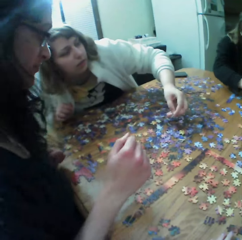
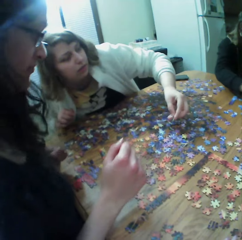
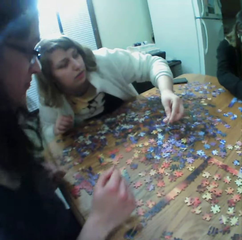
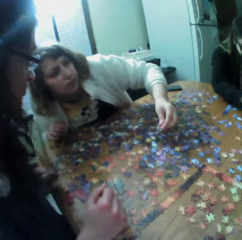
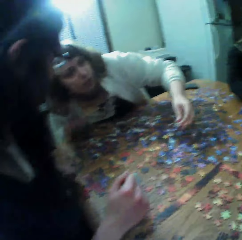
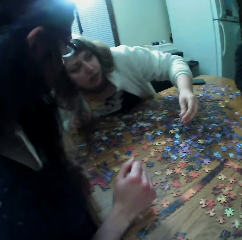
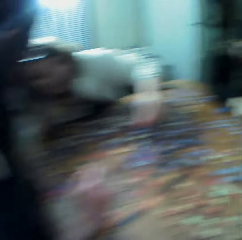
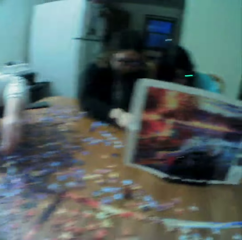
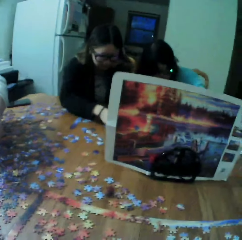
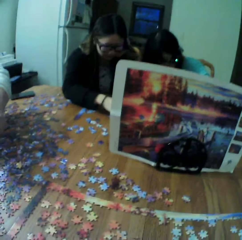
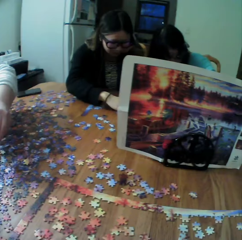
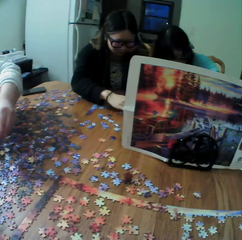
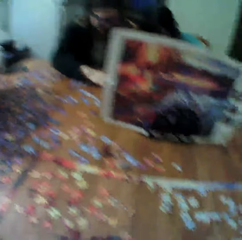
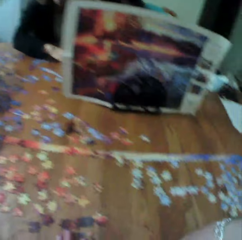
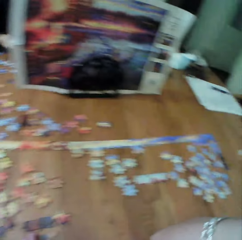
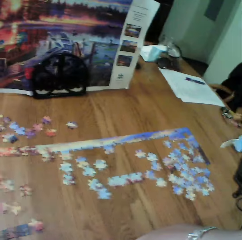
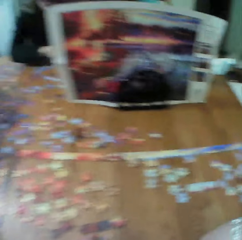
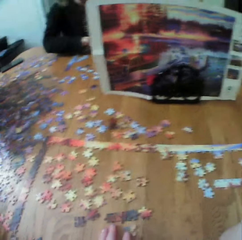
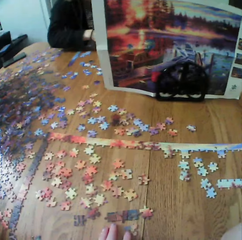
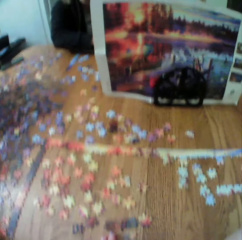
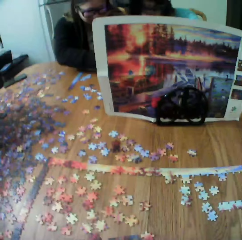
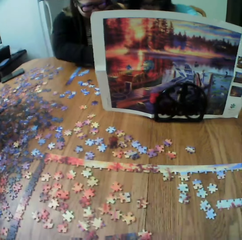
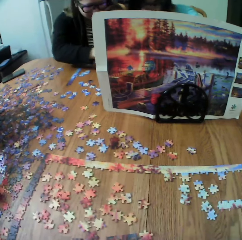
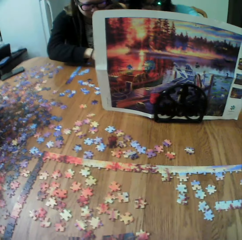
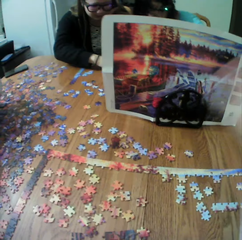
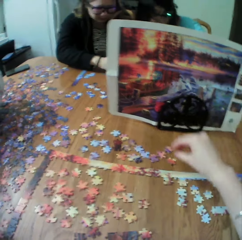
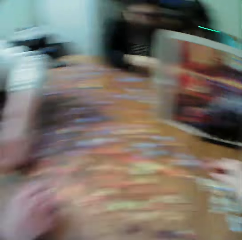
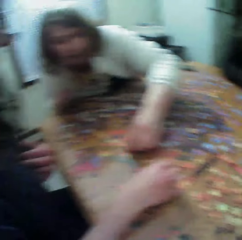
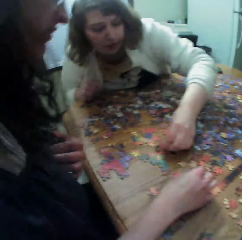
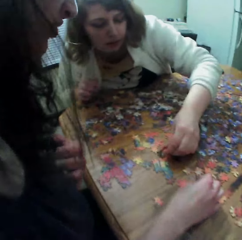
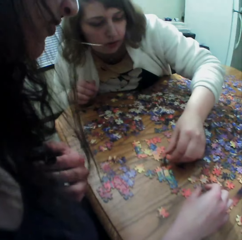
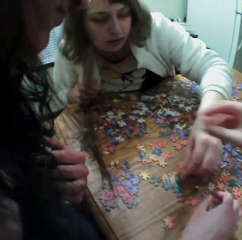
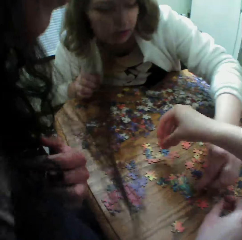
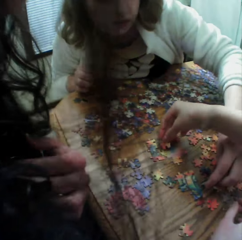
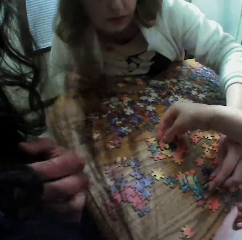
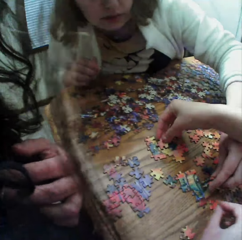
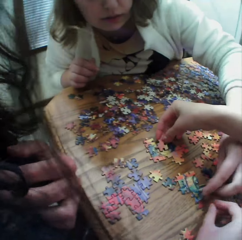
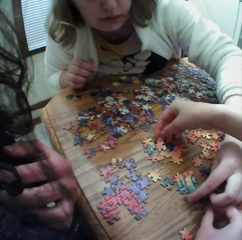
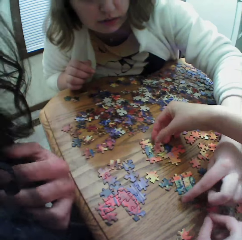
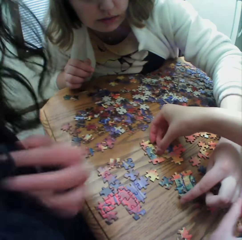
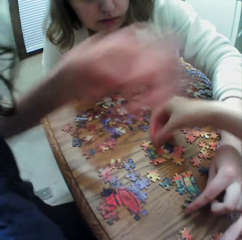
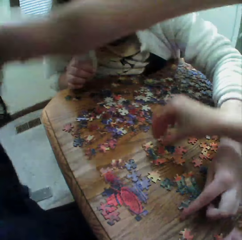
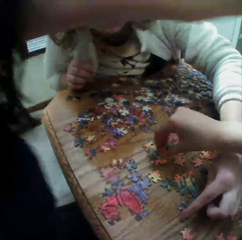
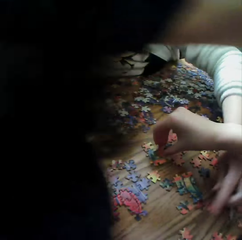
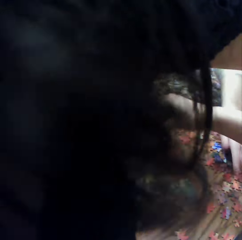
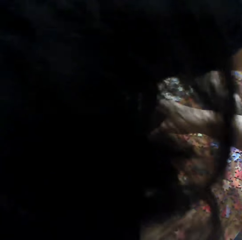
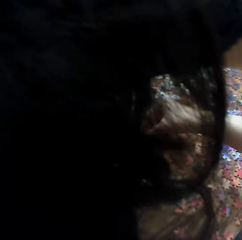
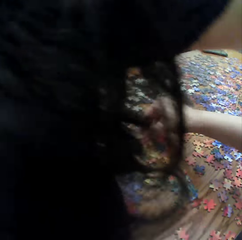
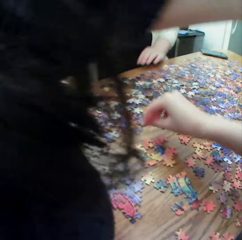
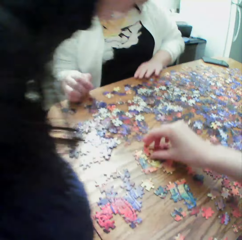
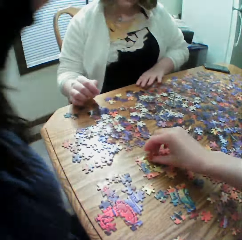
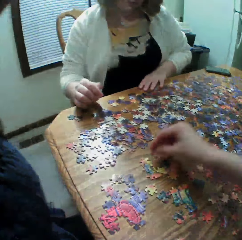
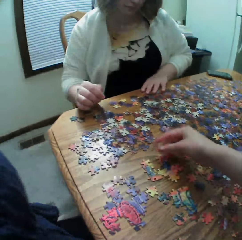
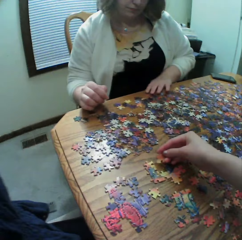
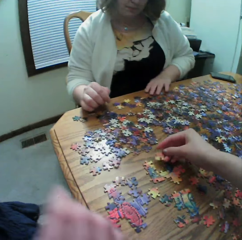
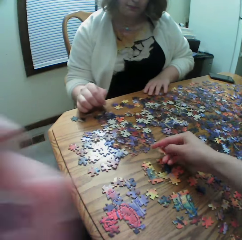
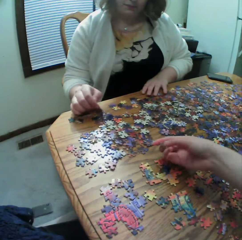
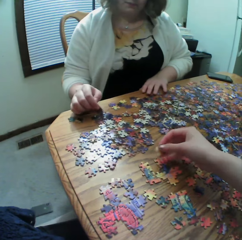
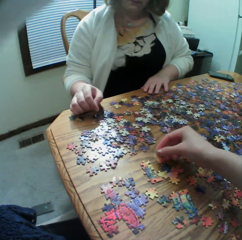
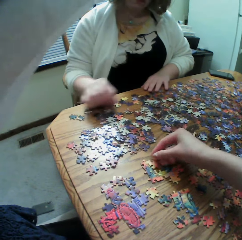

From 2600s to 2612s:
The camera wearer looks around. They make the puzzle.

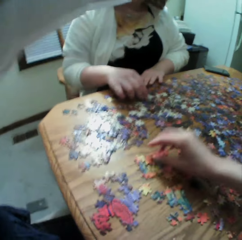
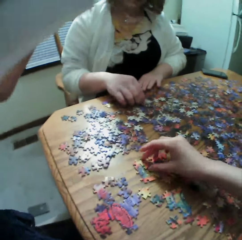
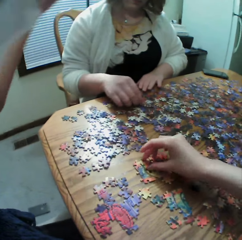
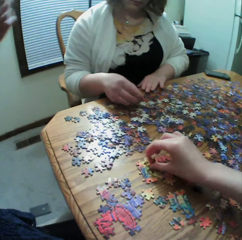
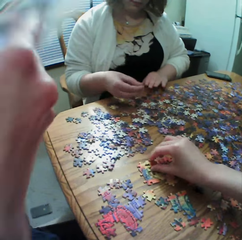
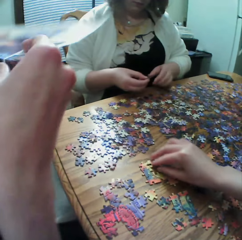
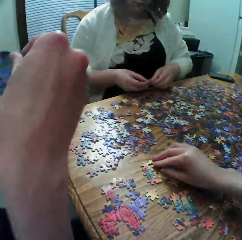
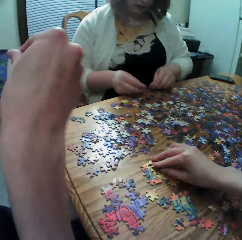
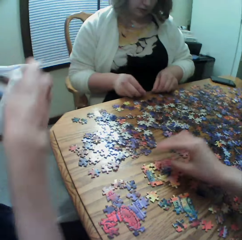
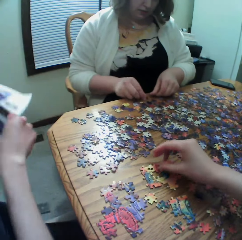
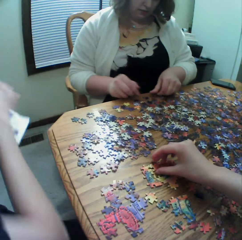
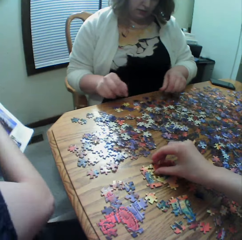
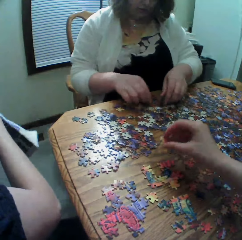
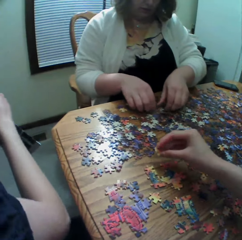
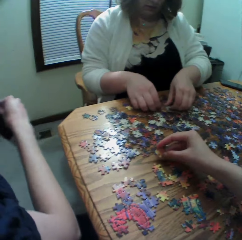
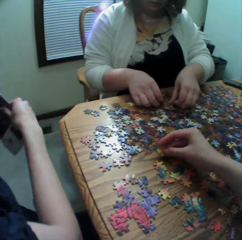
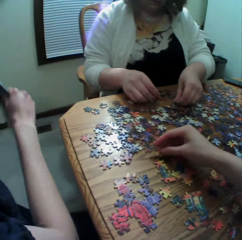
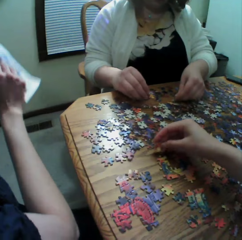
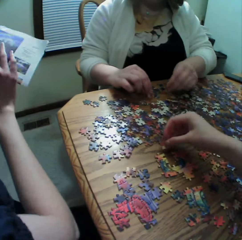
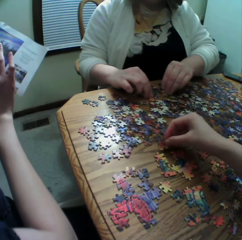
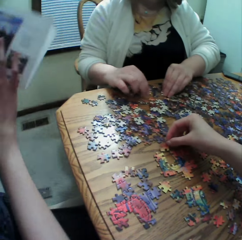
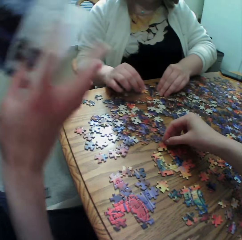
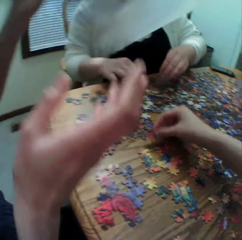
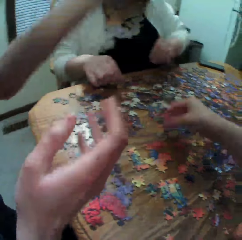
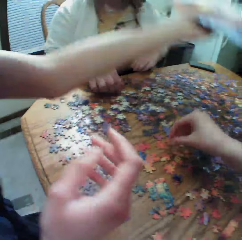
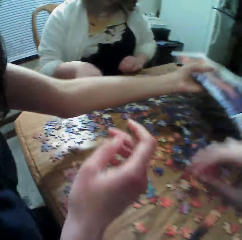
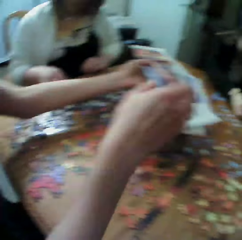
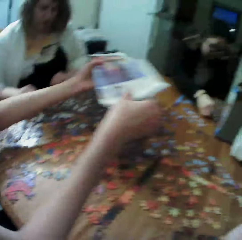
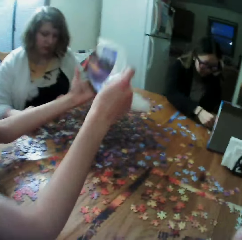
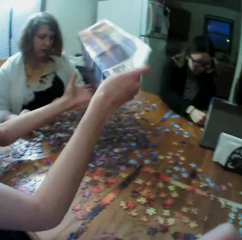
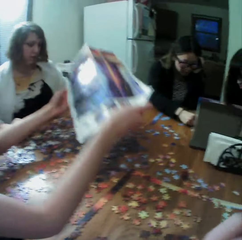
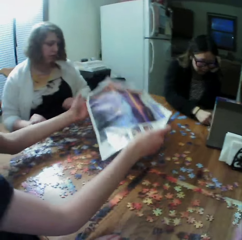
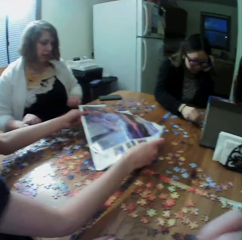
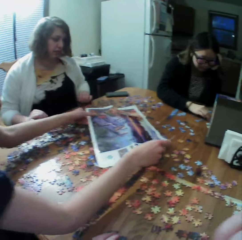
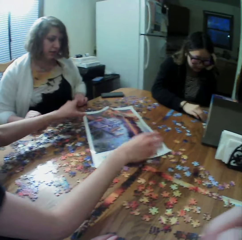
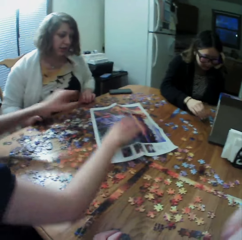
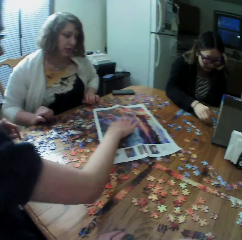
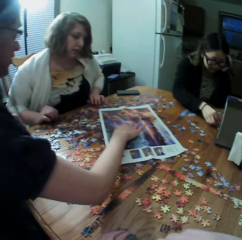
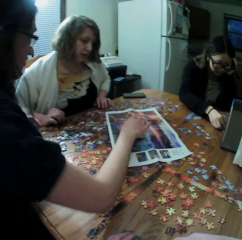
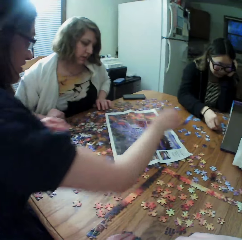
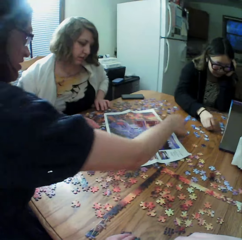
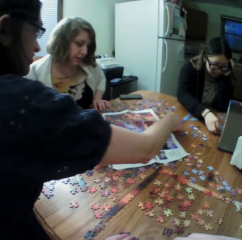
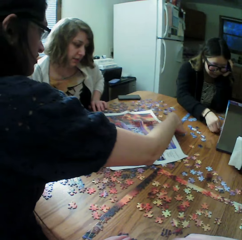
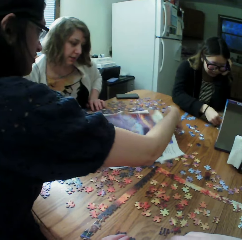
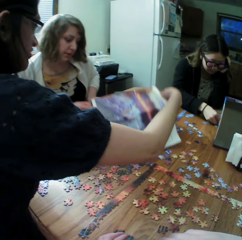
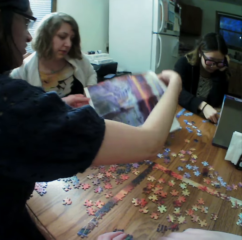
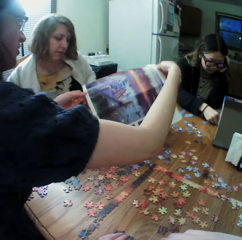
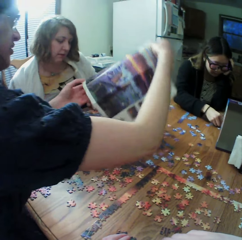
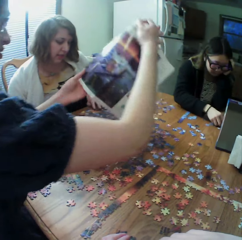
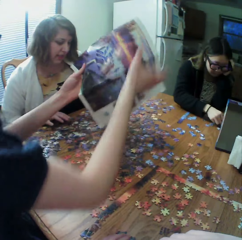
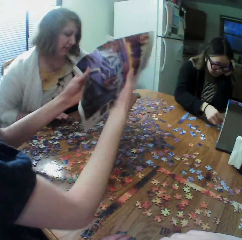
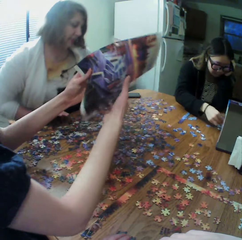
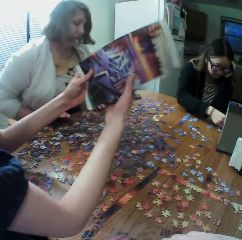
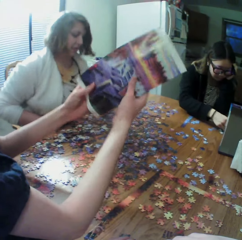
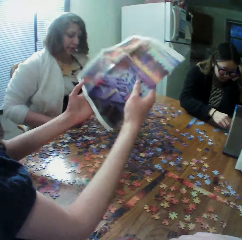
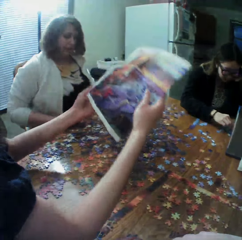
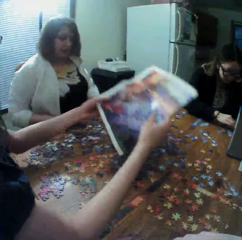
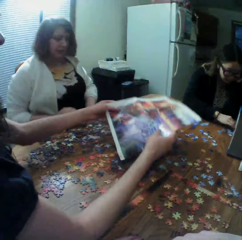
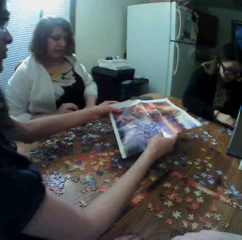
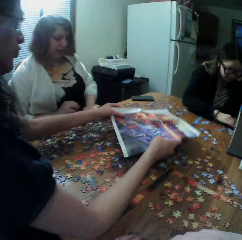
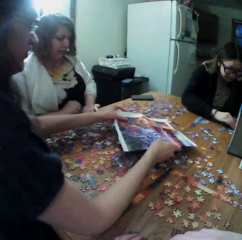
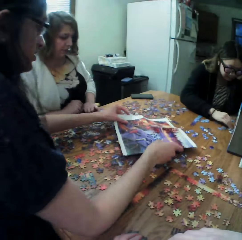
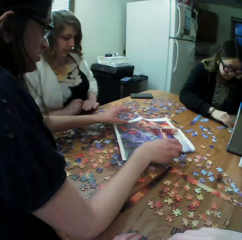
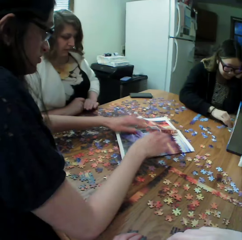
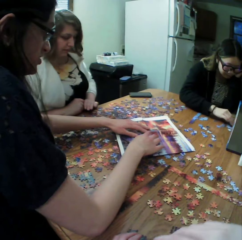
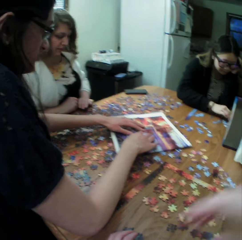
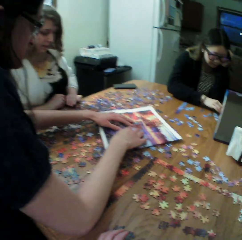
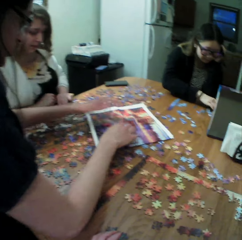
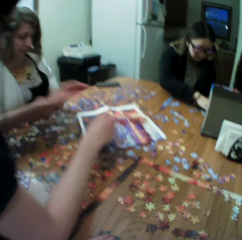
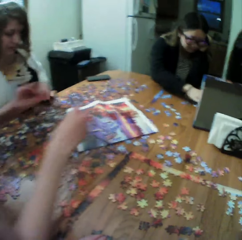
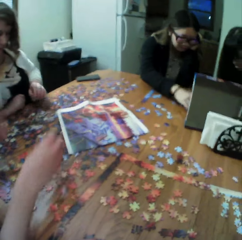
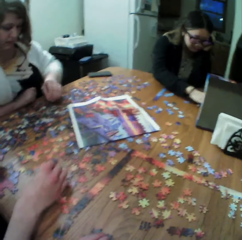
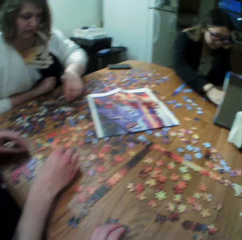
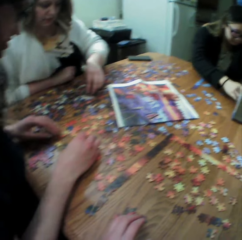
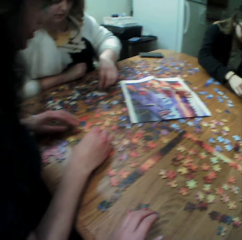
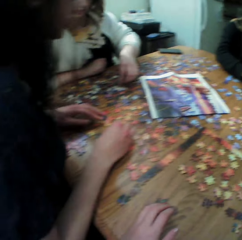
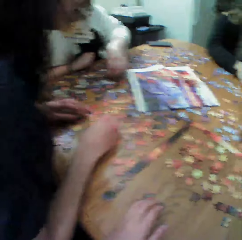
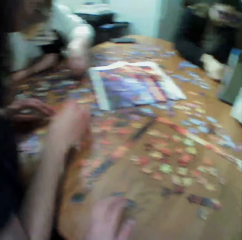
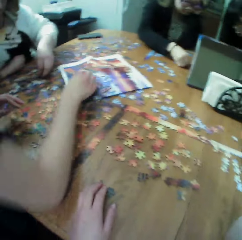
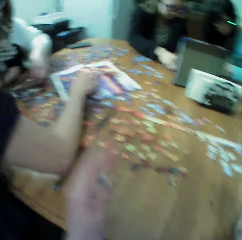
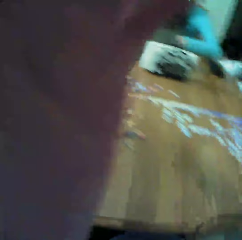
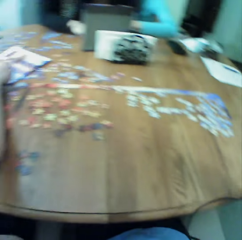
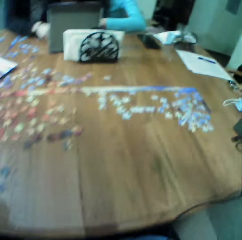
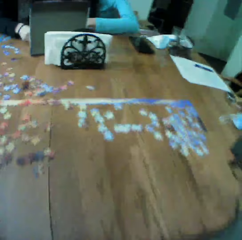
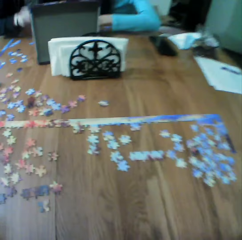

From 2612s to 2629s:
A woman makes the puzzles. A female folds the board game manual. The camera wearer makes the puzzle. Another woman picks up the paper. The female puts the board game manual on the table. A third woman makes the puzzles. The second woman folds the paper.
